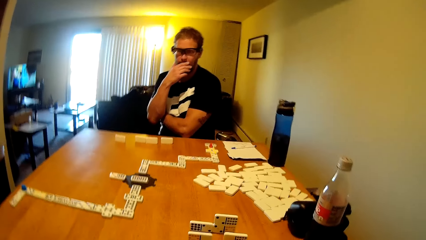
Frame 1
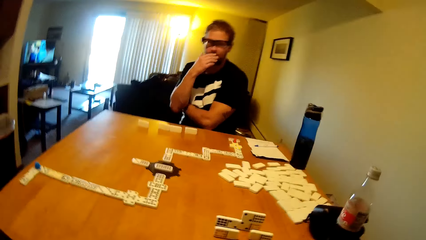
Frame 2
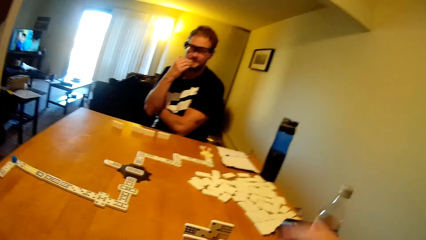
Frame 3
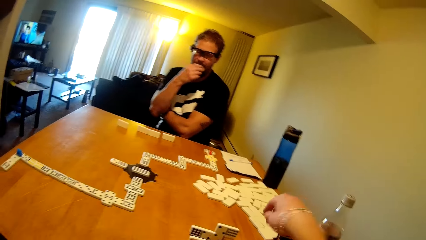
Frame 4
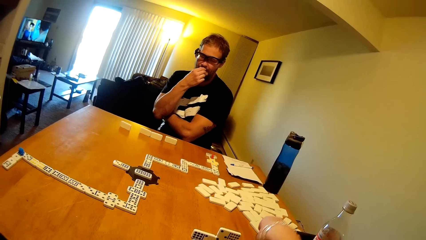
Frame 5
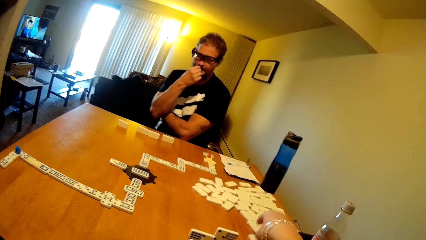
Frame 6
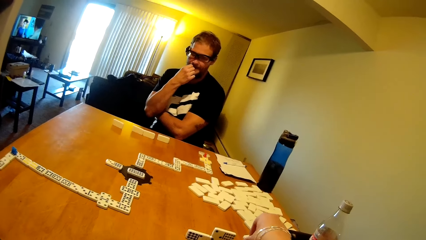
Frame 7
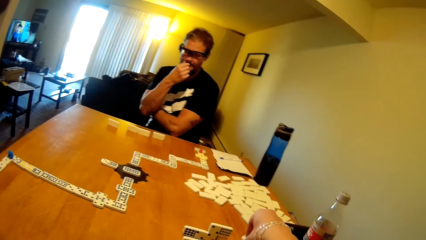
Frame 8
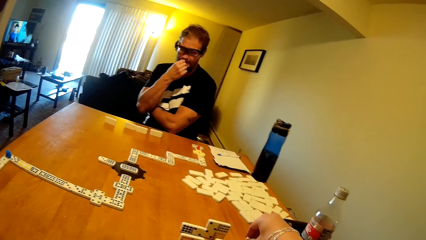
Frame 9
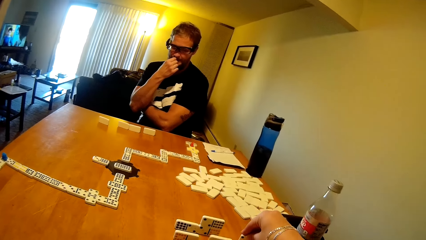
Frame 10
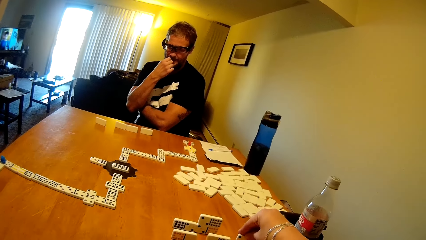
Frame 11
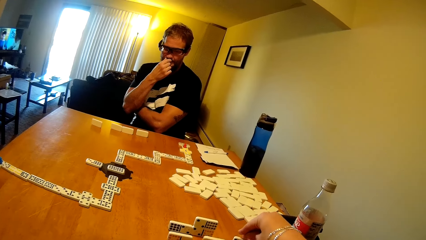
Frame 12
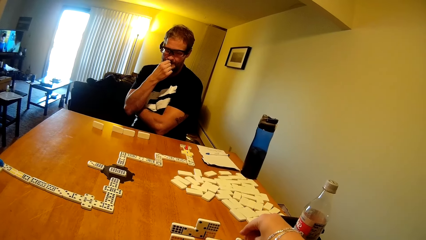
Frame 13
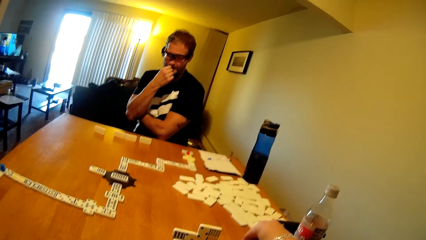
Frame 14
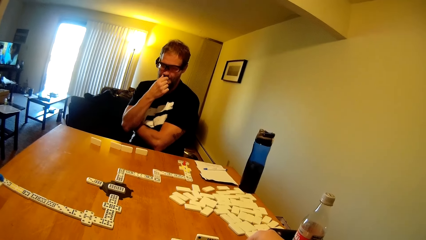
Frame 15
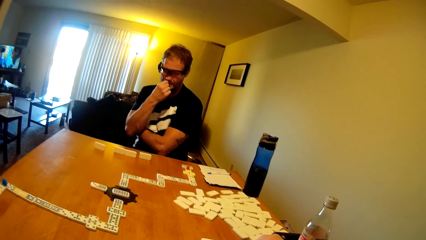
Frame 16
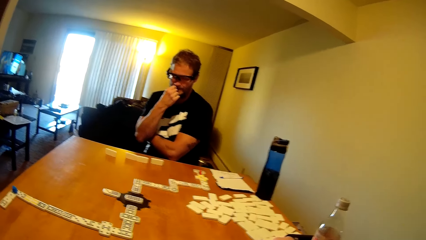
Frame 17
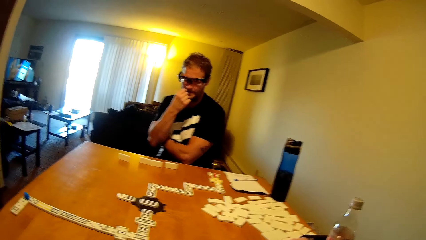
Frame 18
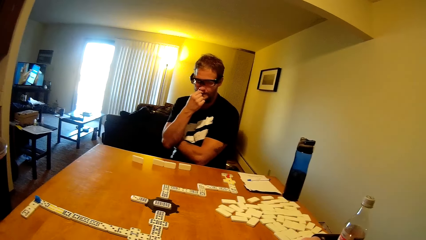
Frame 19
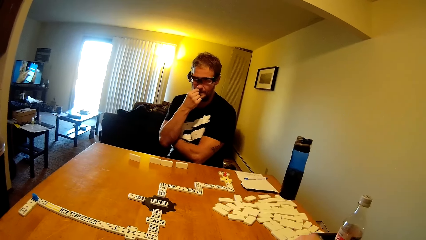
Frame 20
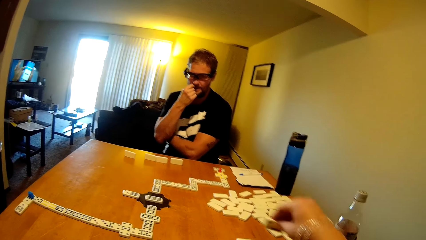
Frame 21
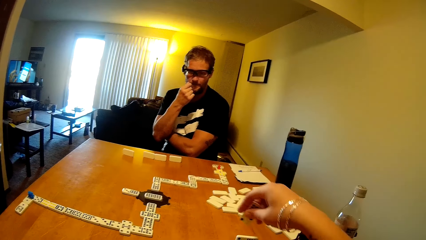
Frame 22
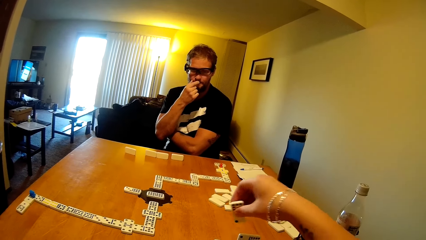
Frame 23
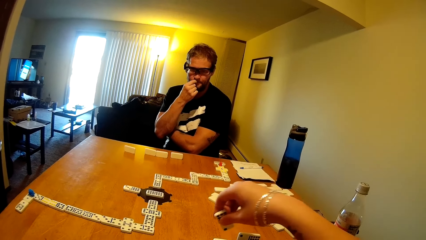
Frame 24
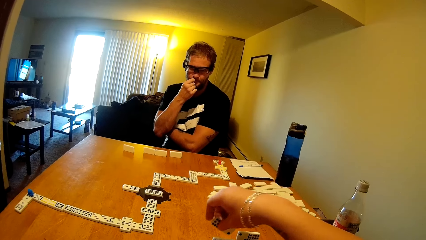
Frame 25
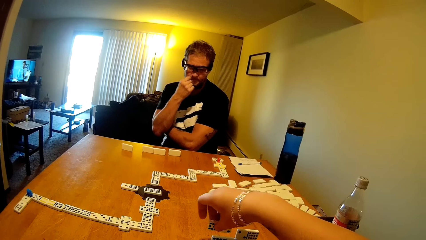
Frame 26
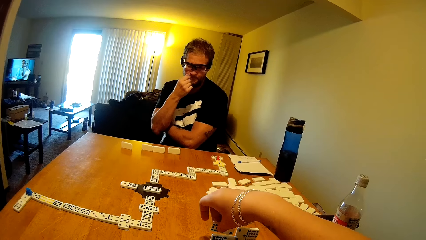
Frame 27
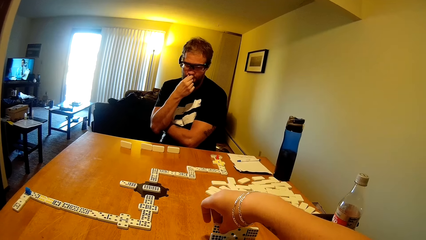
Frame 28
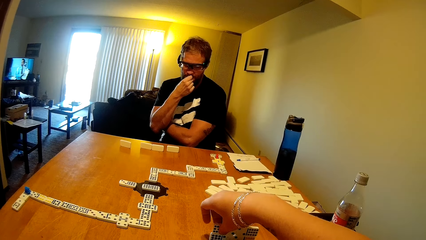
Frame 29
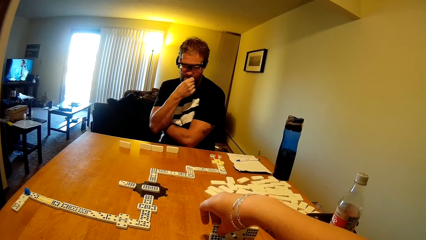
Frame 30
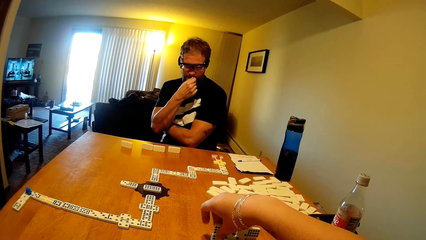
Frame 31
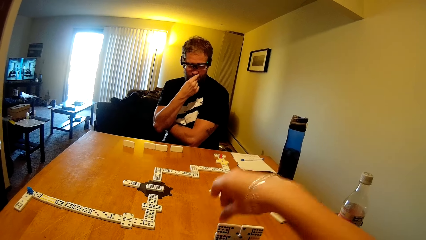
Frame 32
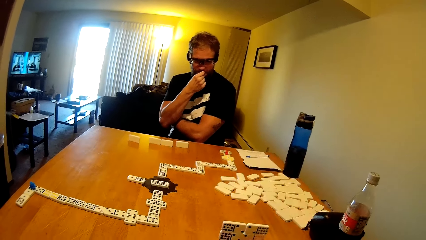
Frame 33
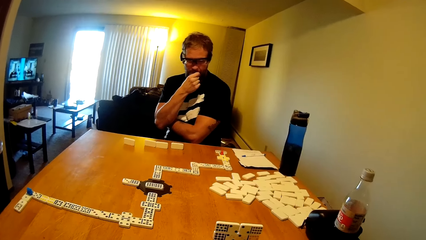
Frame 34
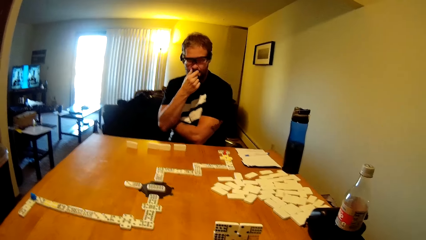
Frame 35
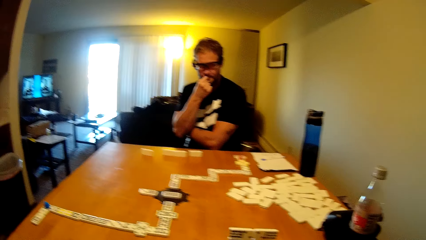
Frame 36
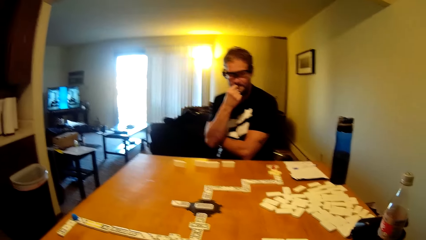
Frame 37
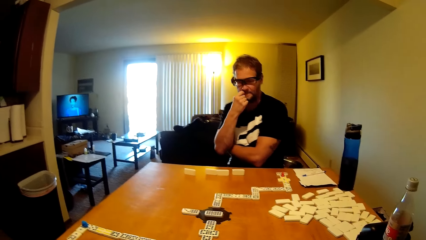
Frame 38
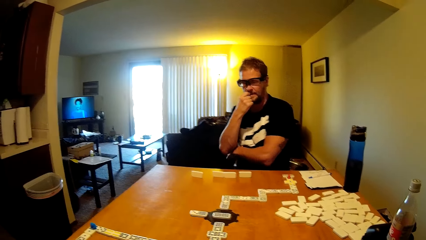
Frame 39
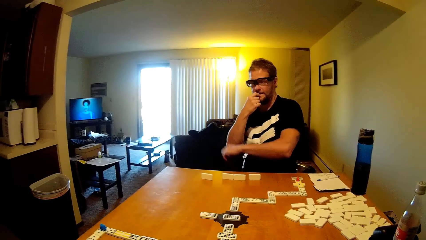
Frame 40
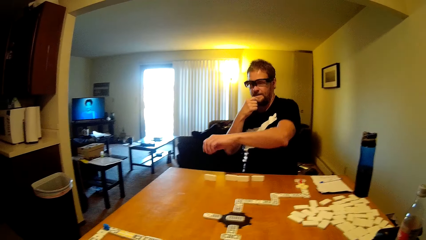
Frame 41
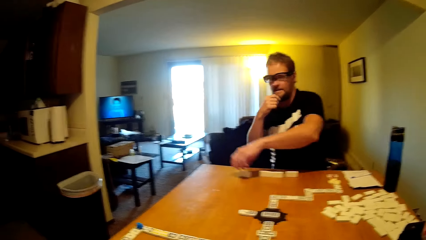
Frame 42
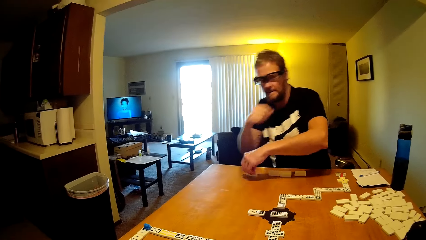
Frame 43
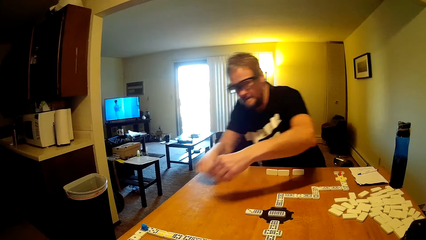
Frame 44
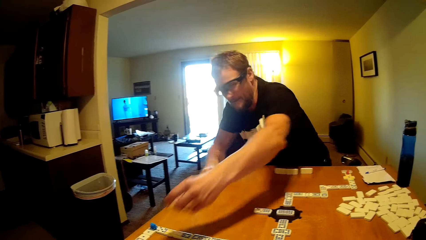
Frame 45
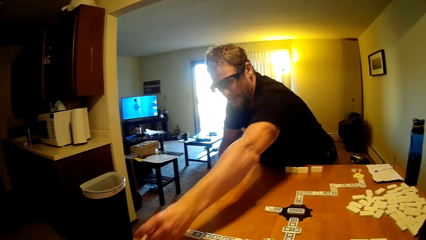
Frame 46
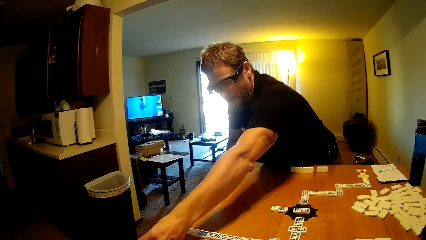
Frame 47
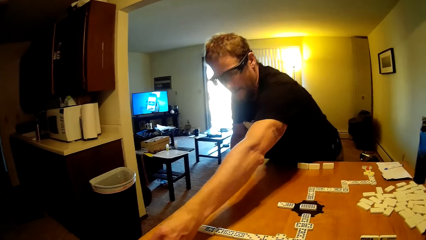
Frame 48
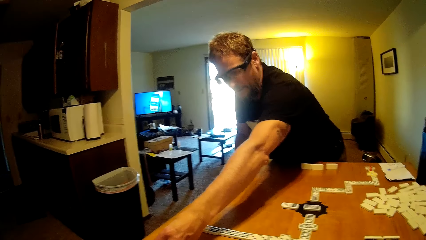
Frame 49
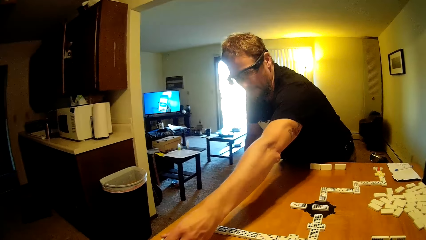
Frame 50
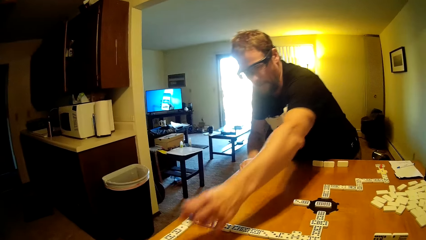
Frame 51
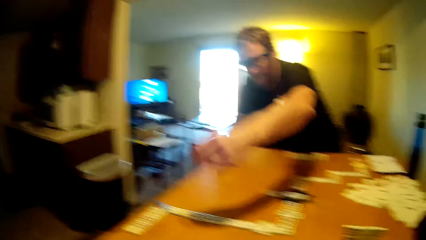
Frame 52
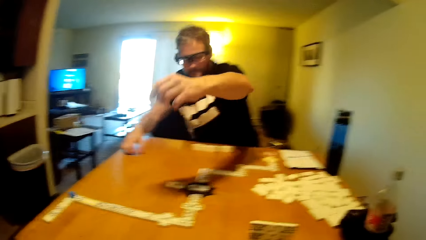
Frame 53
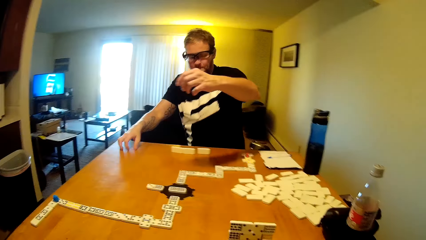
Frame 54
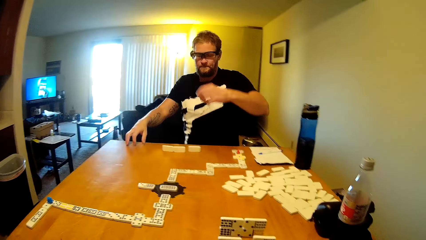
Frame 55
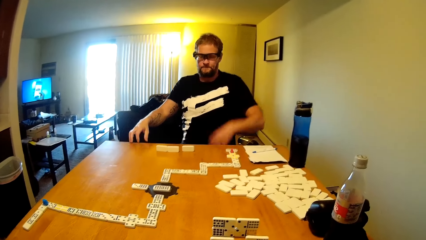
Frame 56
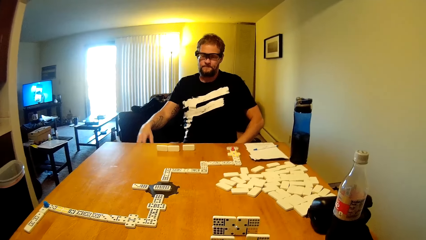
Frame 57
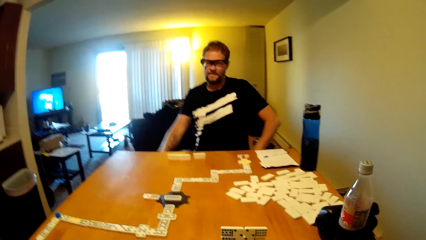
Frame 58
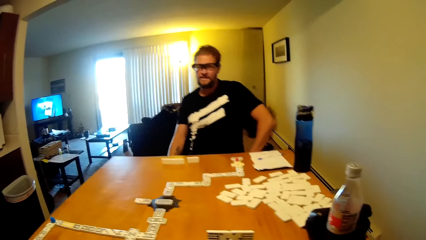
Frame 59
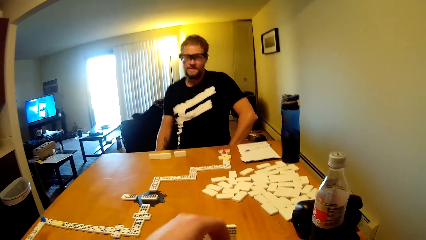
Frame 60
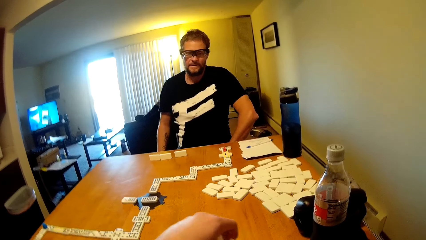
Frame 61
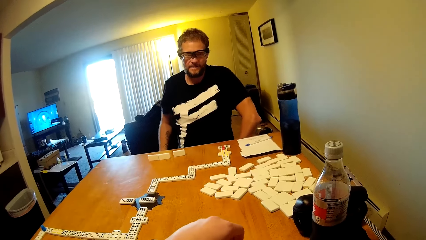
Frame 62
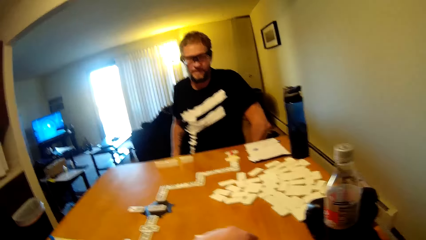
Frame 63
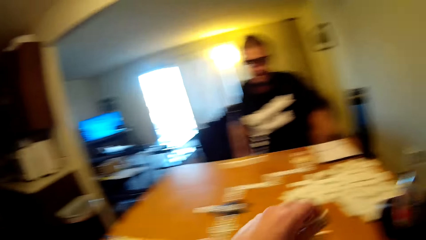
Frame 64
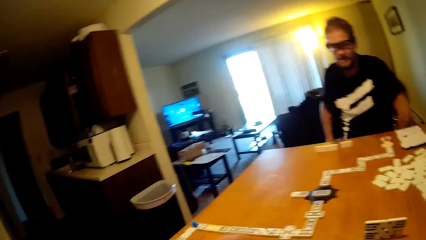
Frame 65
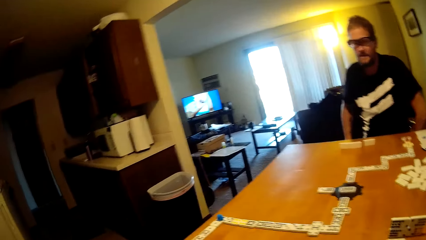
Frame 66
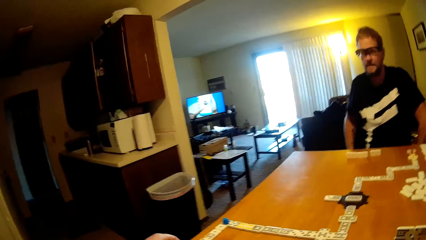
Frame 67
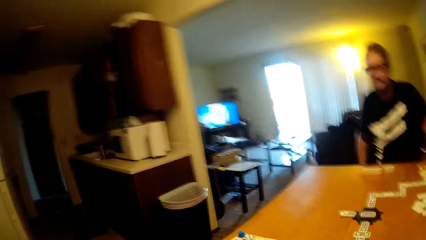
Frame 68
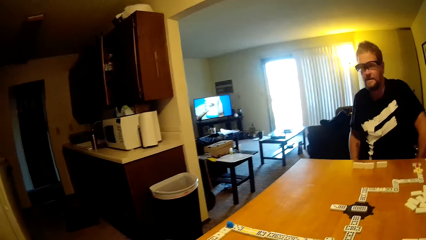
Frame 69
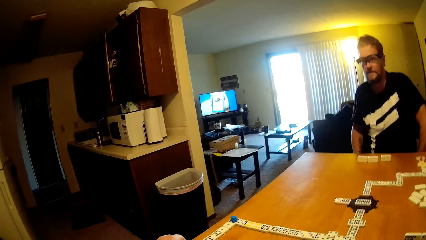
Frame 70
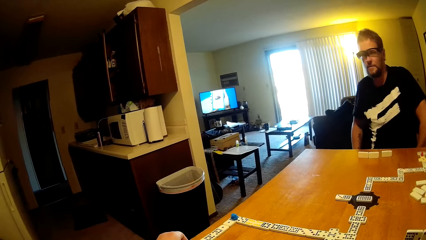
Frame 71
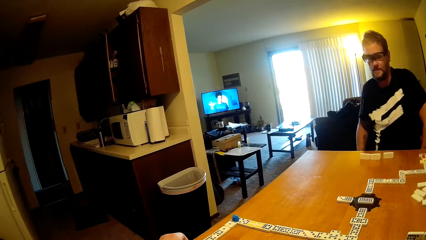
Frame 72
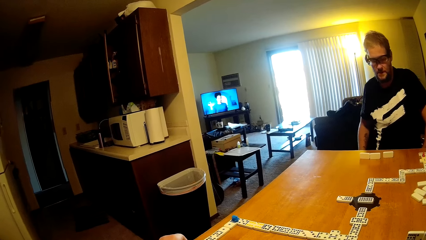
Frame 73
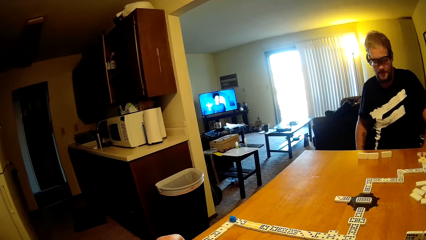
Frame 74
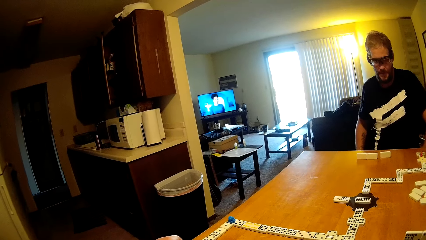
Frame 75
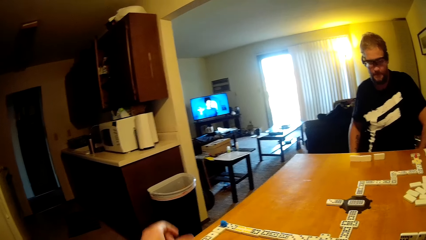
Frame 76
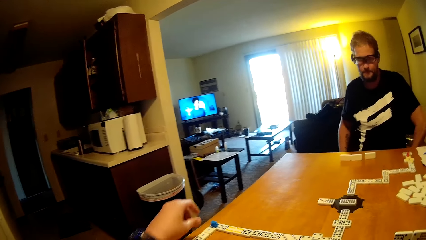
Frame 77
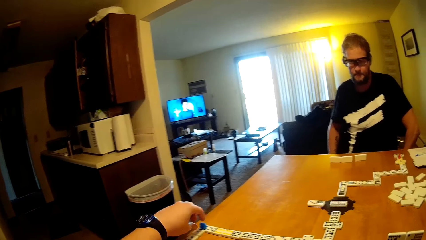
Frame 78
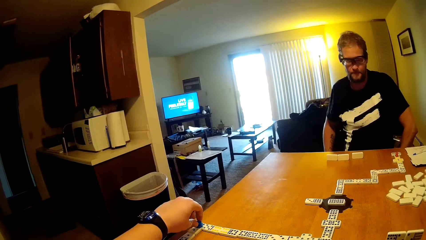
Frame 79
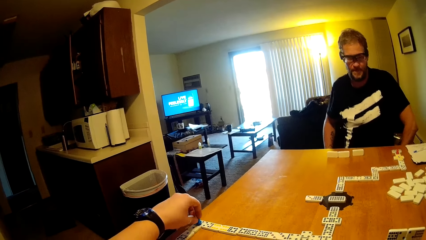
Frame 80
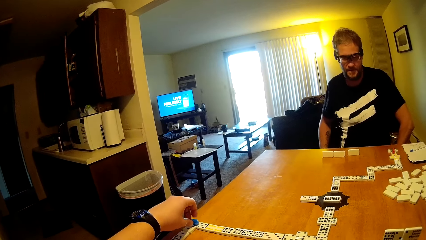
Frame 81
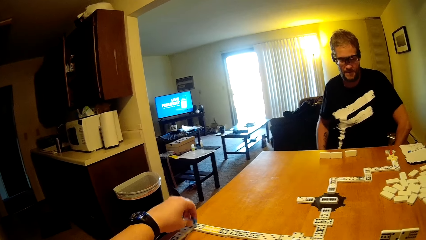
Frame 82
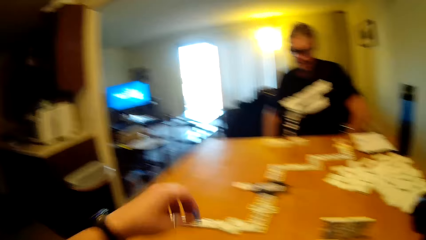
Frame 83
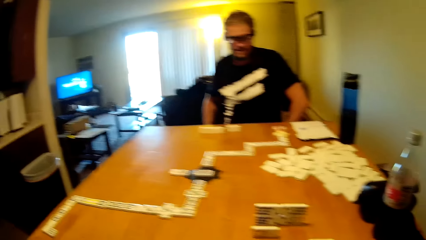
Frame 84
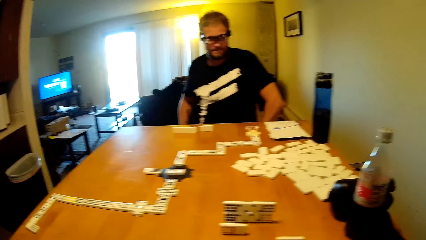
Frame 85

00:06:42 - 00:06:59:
The camera wearer plays the dominoes game. They take a dominoes card and put the dominoes card on the table. A man touches the face. The man plays the dominoes game, takes the dominoes card, puts the dominoes card on the table and sits down. The camera wearer takes a dominoes card.
